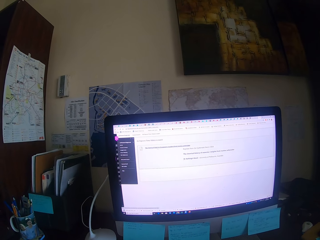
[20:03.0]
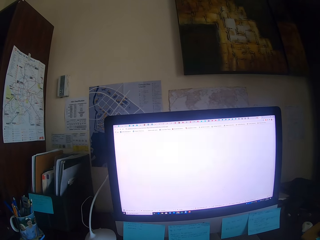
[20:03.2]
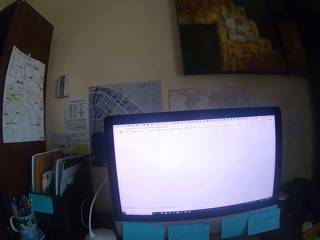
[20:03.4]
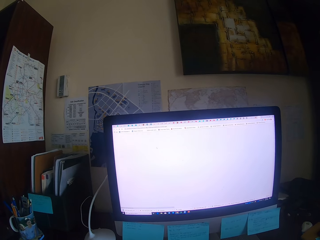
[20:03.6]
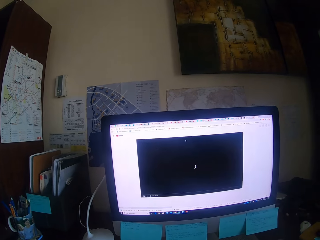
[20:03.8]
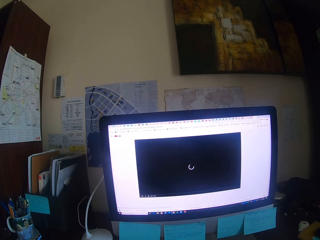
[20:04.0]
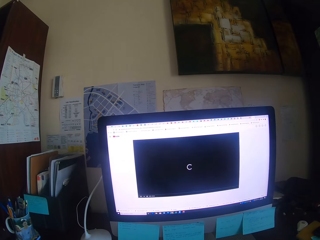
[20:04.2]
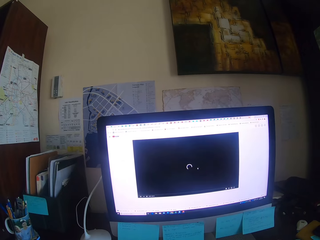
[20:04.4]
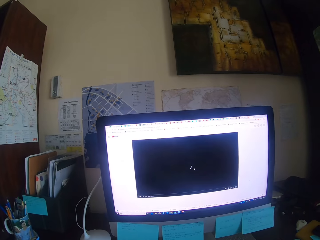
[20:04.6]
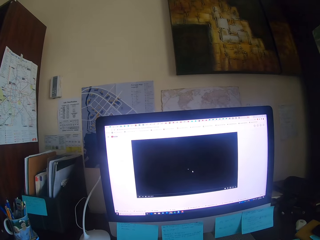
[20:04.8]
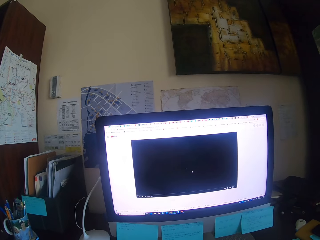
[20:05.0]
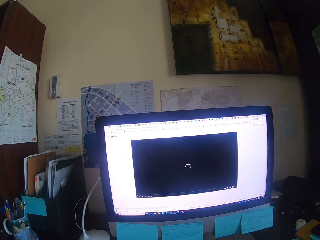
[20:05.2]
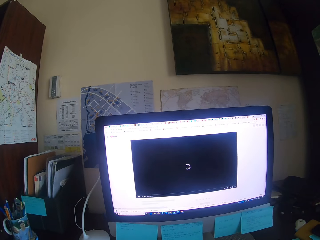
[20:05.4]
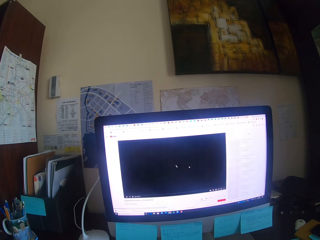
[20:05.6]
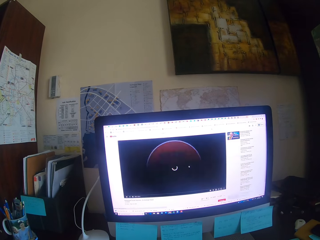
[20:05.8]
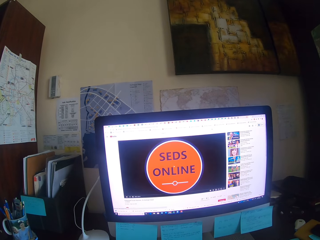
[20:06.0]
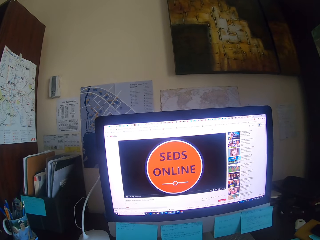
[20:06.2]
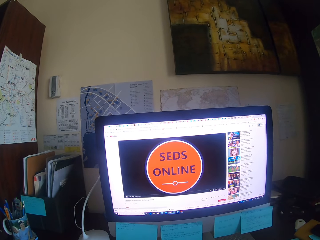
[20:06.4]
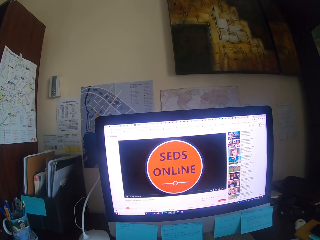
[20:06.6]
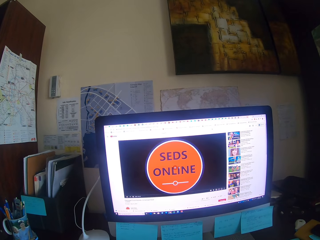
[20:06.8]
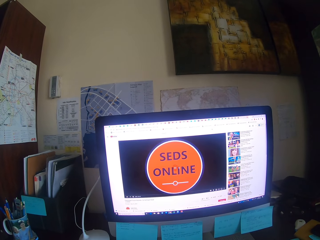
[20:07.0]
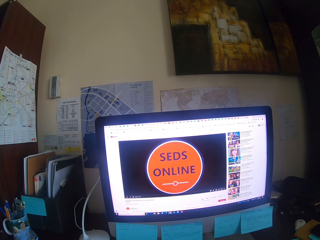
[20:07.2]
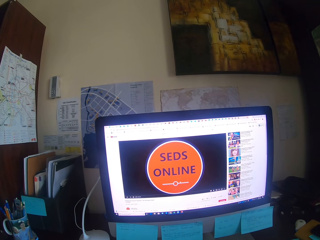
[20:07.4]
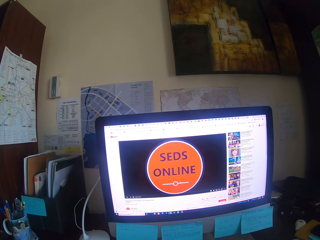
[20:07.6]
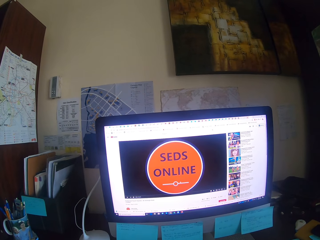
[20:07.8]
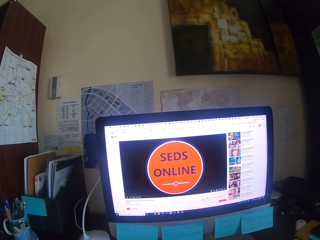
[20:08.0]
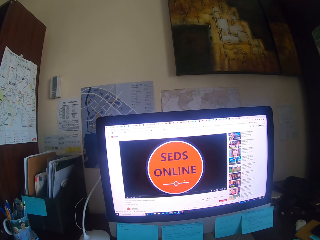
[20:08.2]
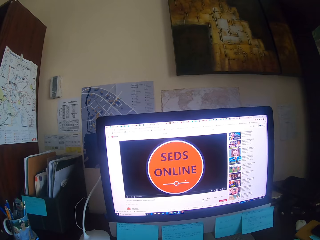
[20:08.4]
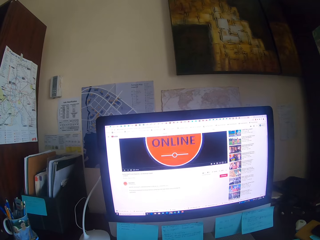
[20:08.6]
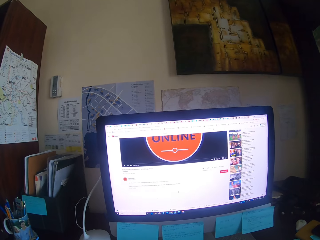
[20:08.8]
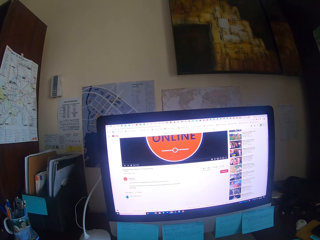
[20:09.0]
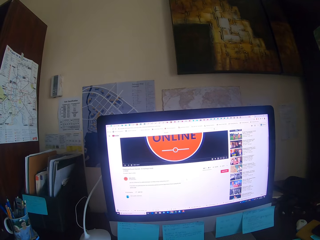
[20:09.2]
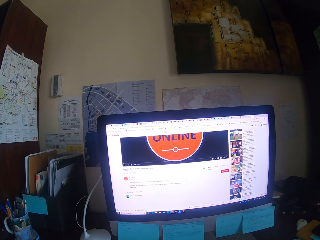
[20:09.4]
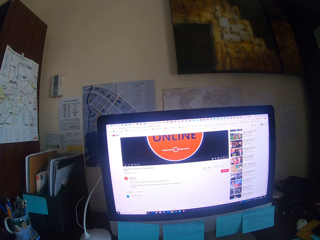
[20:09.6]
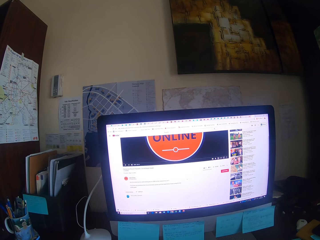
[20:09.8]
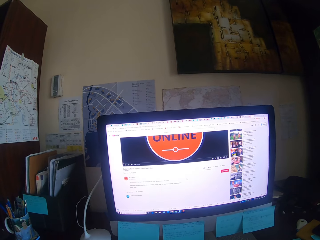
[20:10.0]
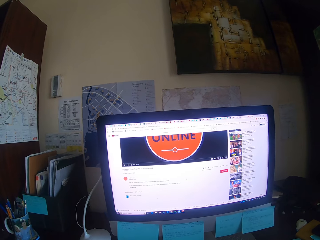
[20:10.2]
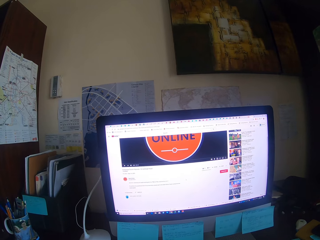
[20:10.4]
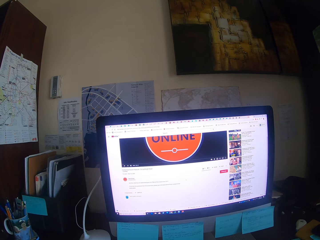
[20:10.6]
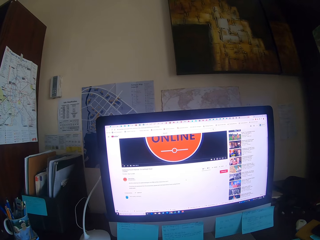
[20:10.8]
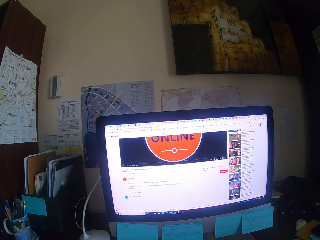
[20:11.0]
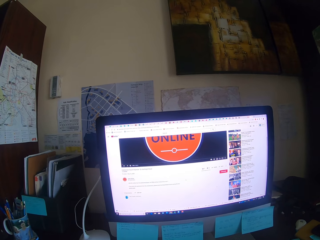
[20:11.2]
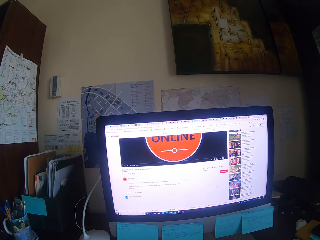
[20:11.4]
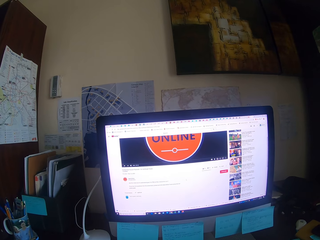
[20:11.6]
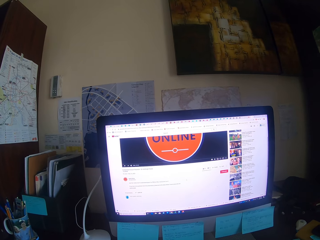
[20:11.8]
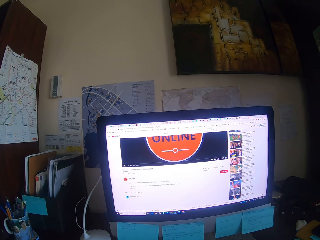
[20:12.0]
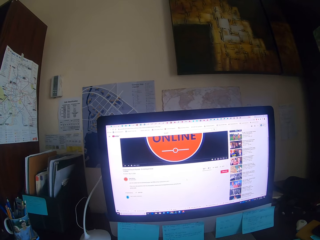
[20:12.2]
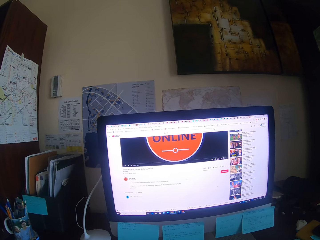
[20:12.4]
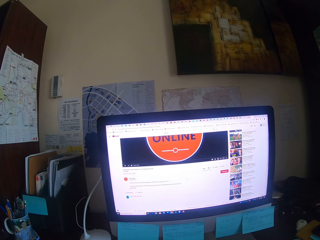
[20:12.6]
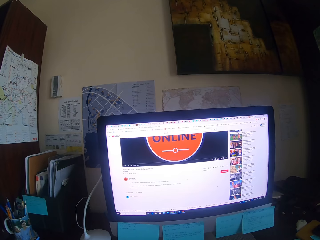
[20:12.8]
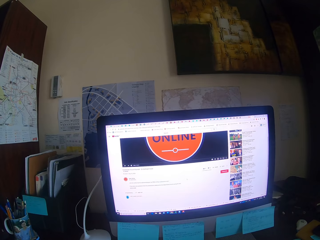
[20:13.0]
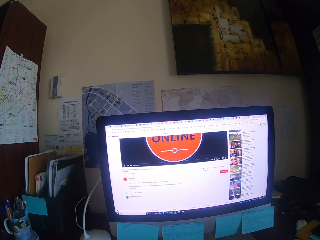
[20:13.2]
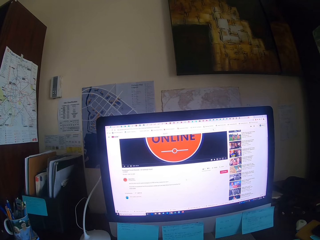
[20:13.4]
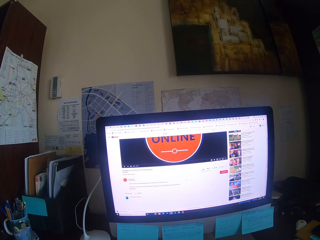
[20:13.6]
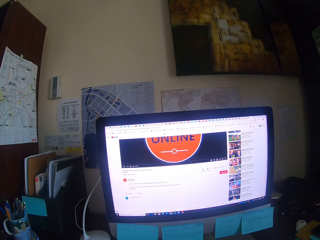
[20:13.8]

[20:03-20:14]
The camera wearer focuses on the computer. They drag the mouse. They focus on the computer.

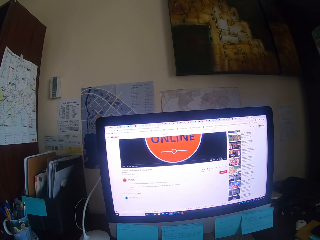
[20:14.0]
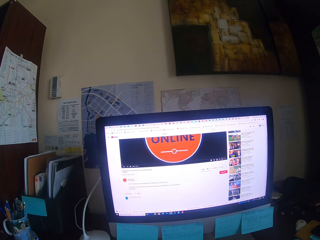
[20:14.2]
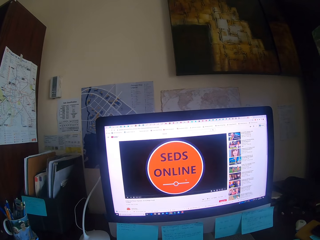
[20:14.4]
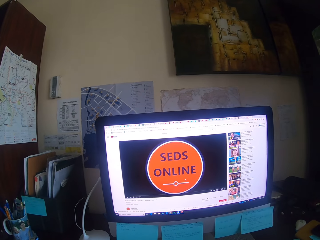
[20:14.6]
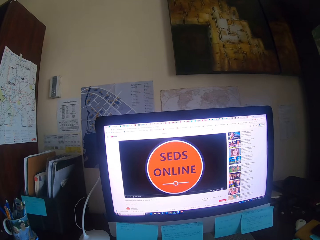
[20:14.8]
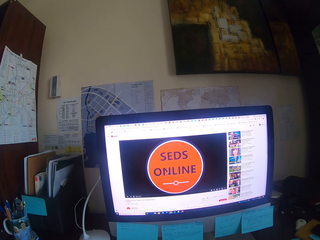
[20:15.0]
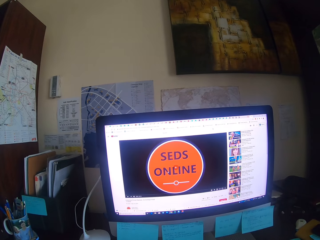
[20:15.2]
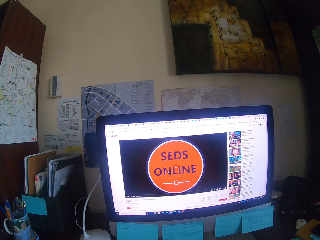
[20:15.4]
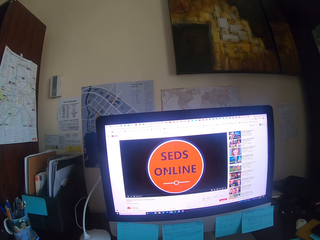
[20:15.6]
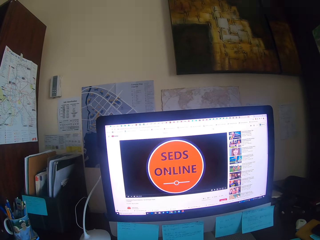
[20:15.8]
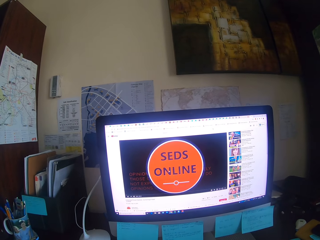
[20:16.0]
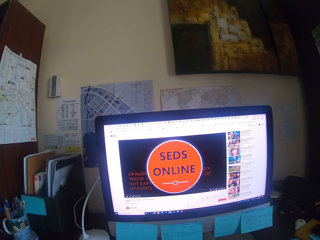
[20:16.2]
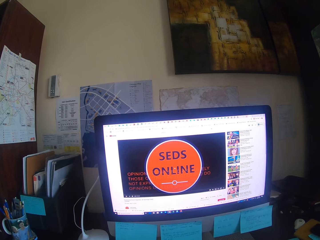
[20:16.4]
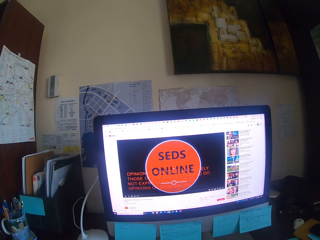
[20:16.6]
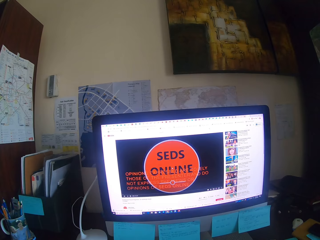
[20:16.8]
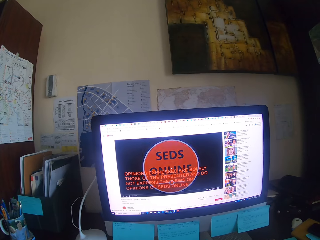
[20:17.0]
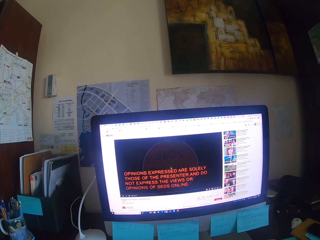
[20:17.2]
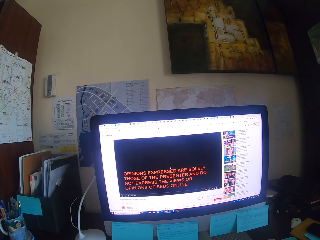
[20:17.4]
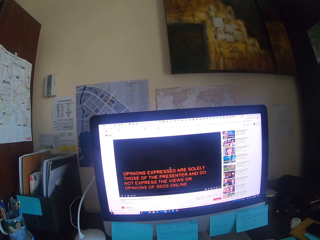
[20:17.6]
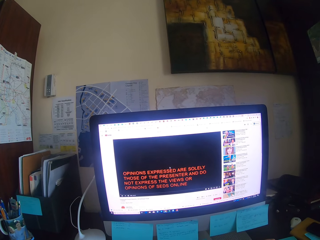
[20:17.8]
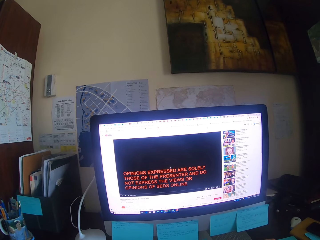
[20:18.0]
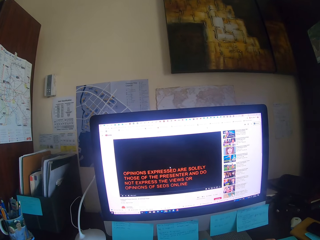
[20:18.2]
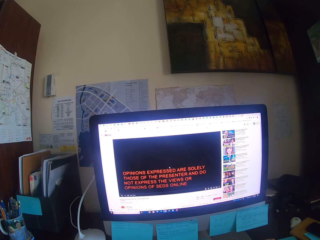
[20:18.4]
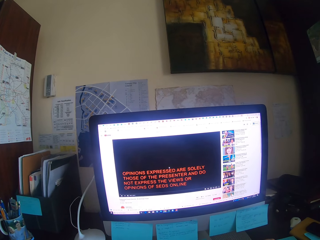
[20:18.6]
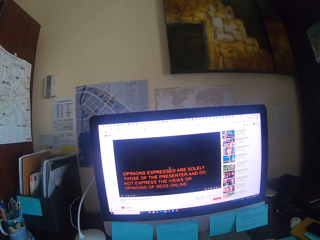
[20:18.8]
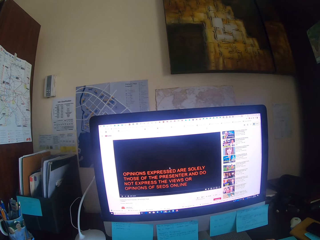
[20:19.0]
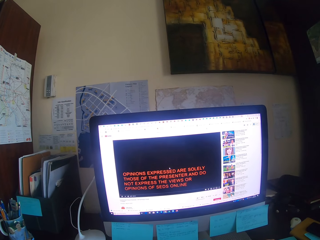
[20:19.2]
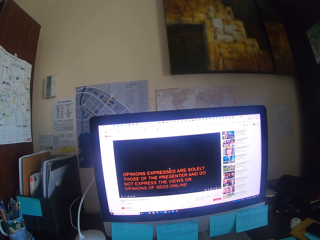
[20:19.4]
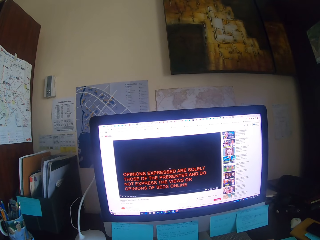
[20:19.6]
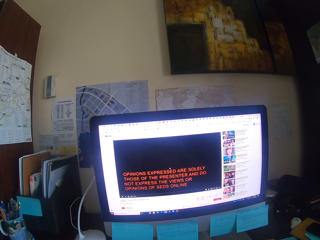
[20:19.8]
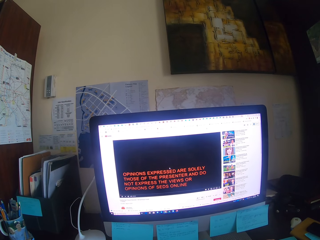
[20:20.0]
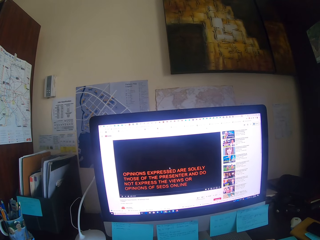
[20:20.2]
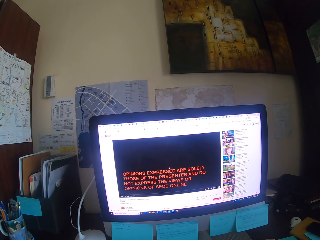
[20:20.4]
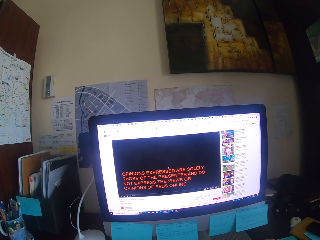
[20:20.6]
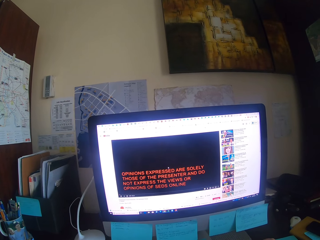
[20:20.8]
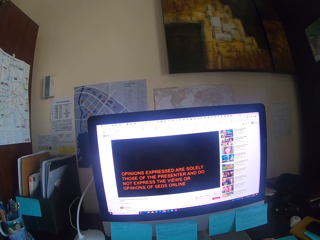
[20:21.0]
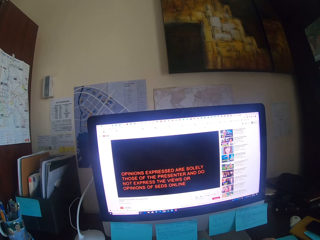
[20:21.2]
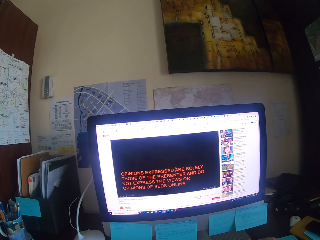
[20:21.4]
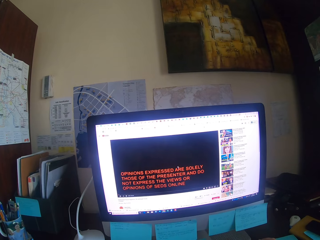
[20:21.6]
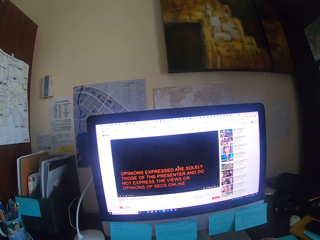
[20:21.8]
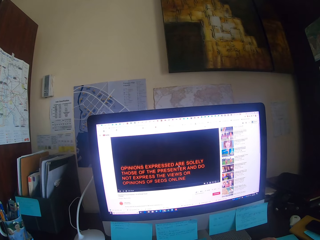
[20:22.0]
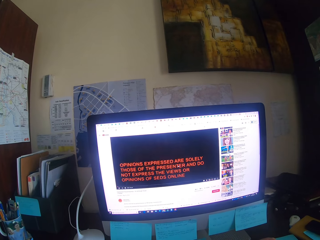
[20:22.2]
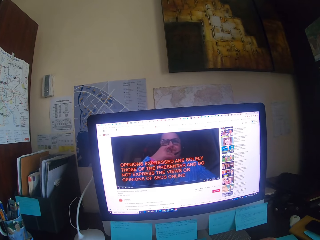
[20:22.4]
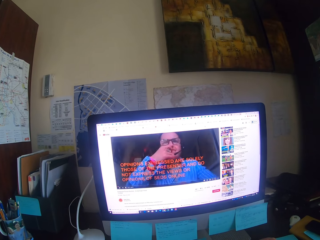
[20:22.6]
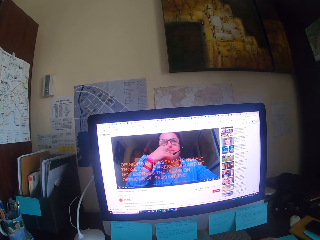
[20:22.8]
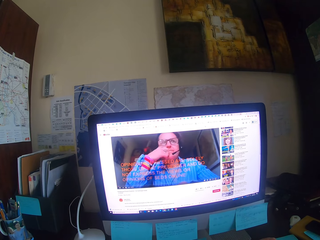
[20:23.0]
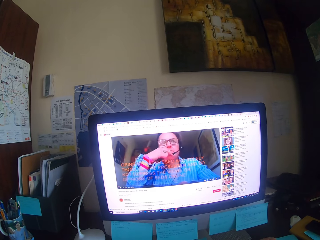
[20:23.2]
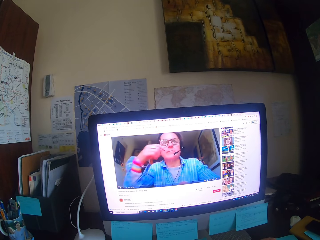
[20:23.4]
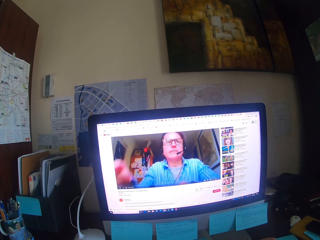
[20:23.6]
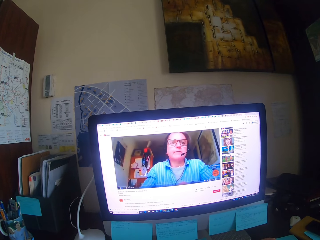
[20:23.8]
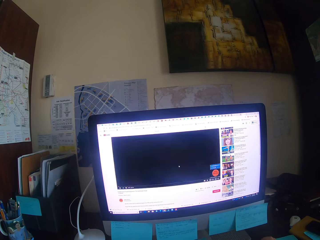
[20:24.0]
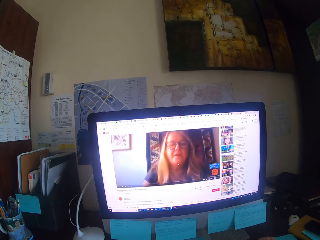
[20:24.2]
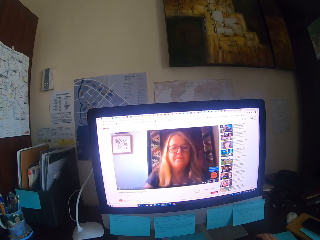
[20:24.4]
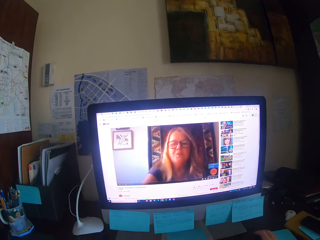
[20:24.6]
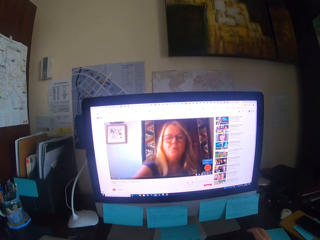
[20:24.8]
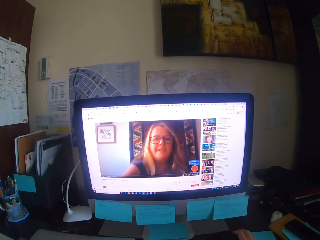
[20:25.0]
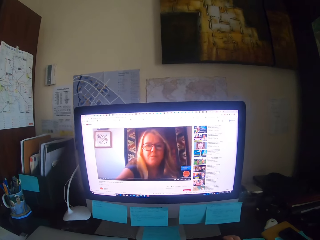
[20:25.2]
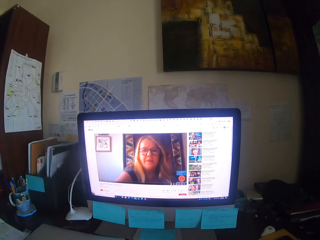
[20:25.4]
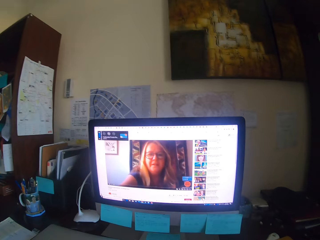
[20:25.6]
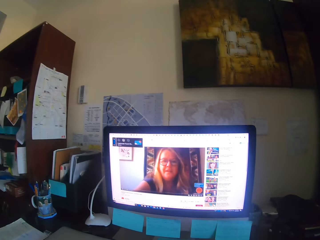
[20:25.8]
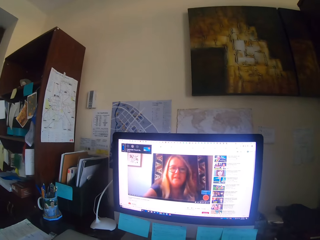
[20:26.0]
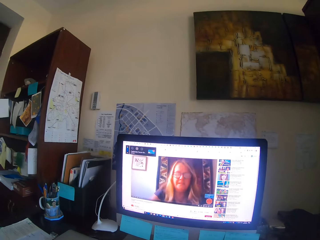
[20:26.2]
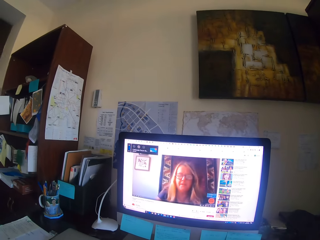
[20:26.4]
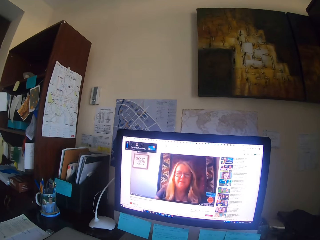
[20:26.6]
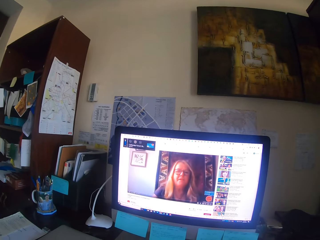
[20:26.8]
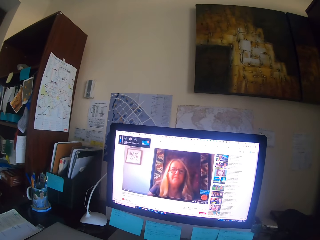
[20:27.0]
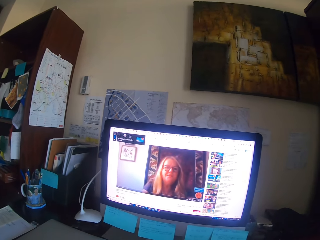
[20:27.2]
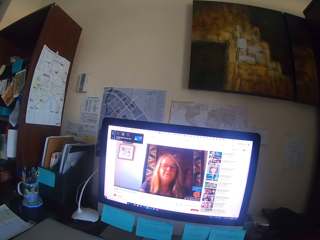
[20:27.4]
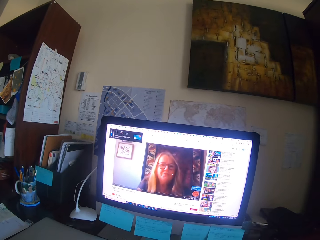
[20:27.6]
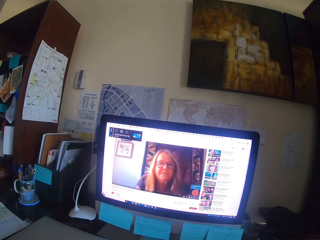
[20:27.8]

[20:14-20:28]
The camera wearer drags the mouse. They focus on the computer. They drag the mouse. They watch a video on the computer.
